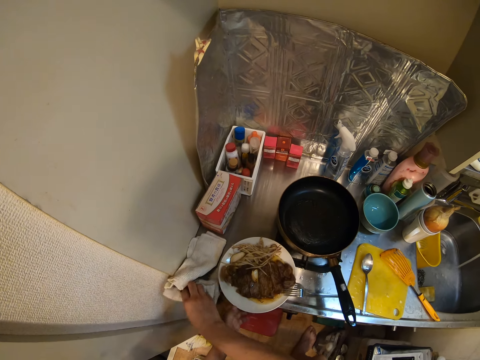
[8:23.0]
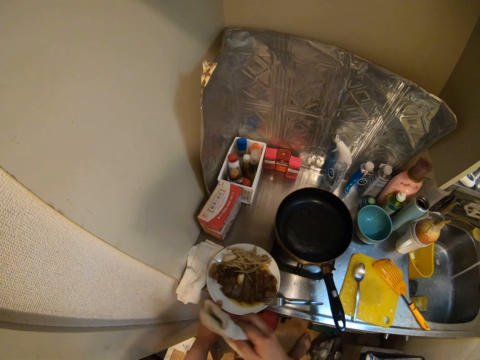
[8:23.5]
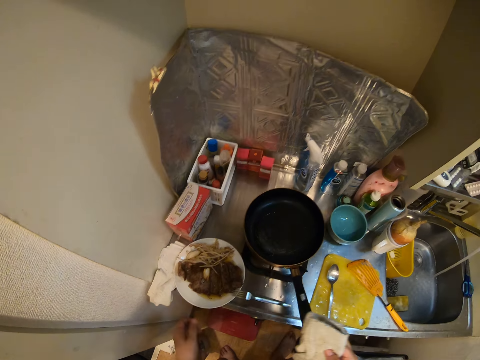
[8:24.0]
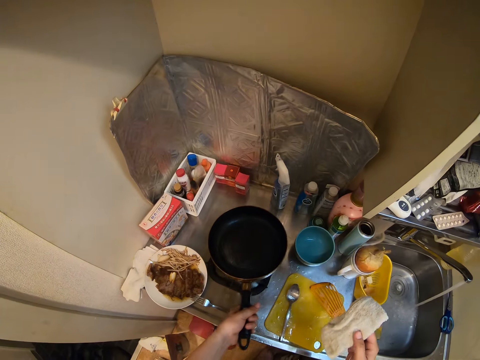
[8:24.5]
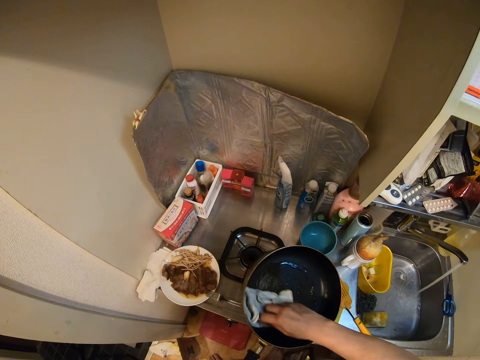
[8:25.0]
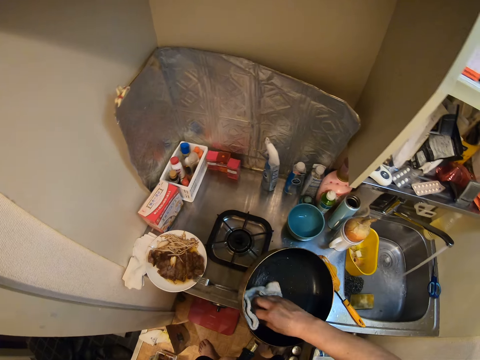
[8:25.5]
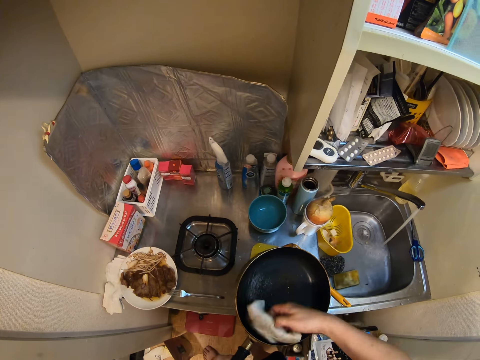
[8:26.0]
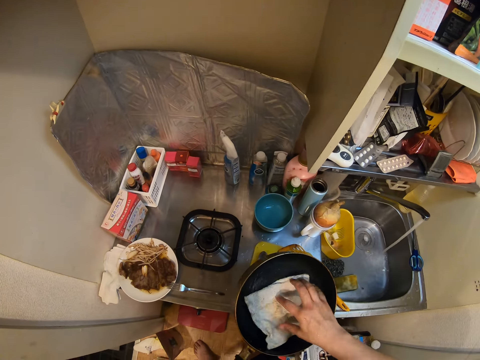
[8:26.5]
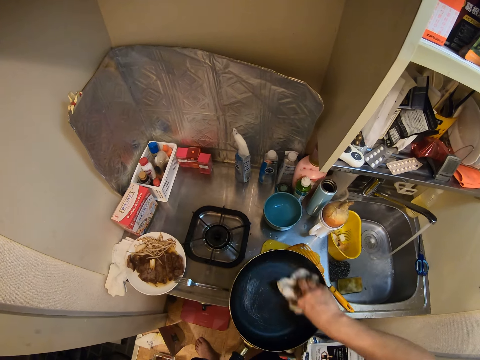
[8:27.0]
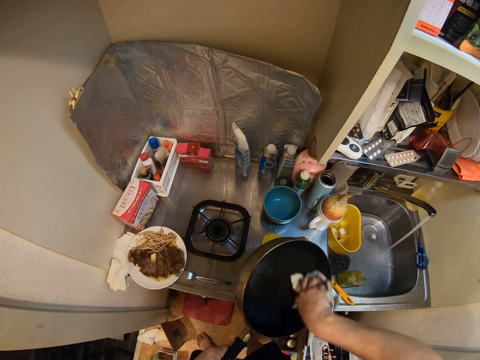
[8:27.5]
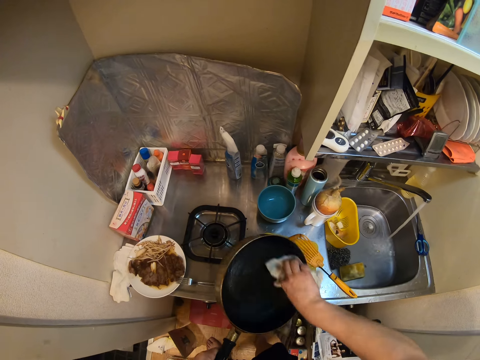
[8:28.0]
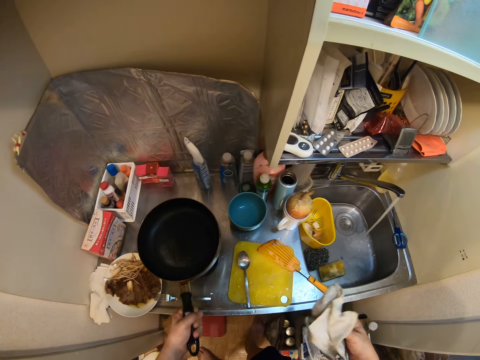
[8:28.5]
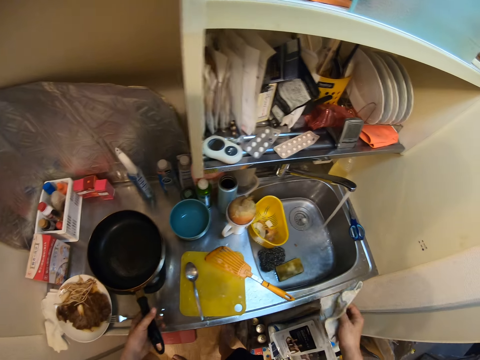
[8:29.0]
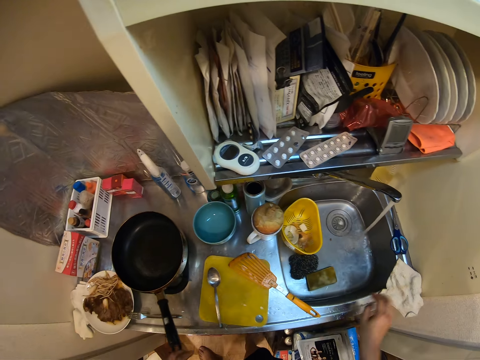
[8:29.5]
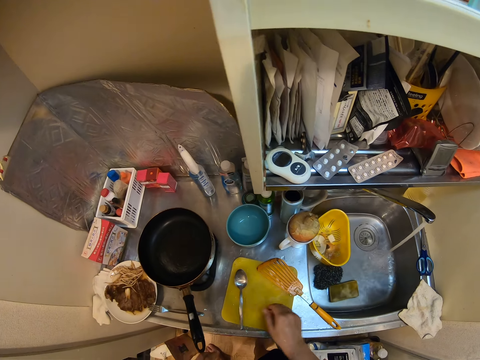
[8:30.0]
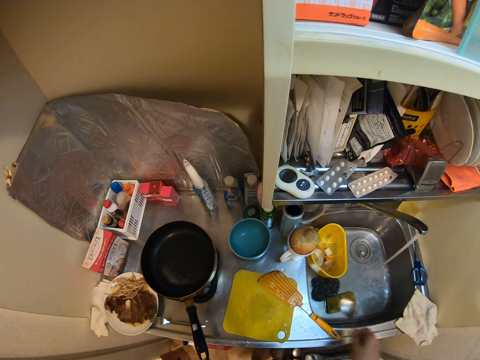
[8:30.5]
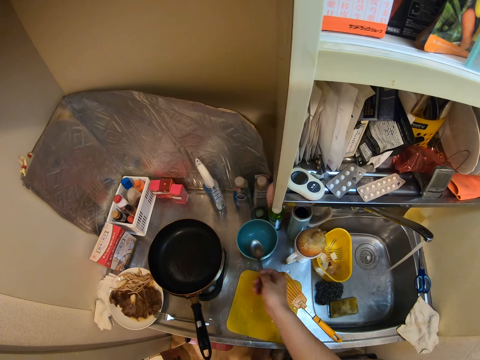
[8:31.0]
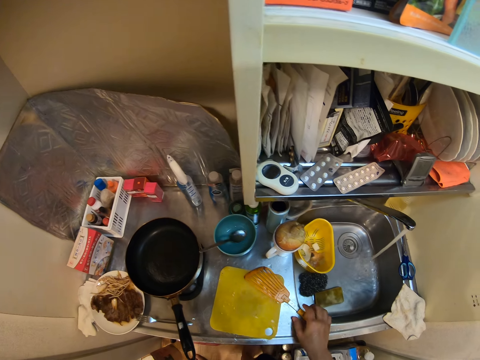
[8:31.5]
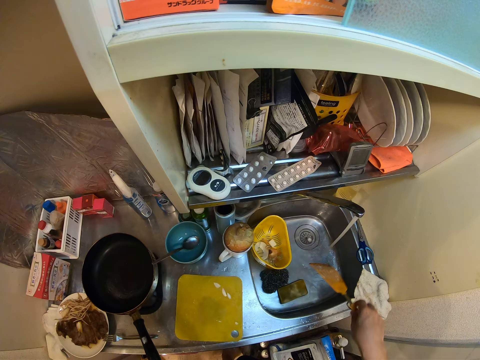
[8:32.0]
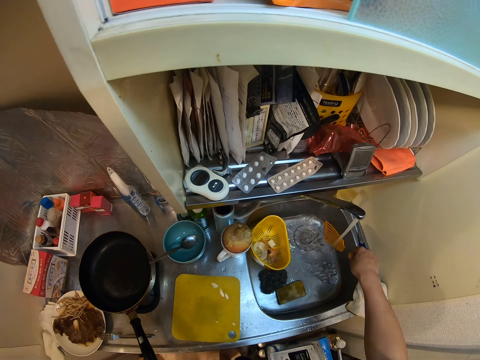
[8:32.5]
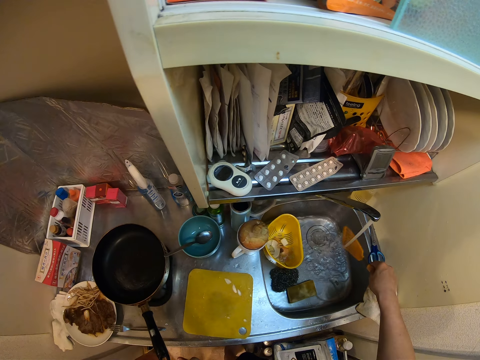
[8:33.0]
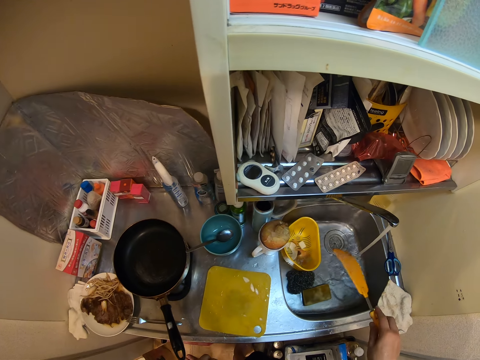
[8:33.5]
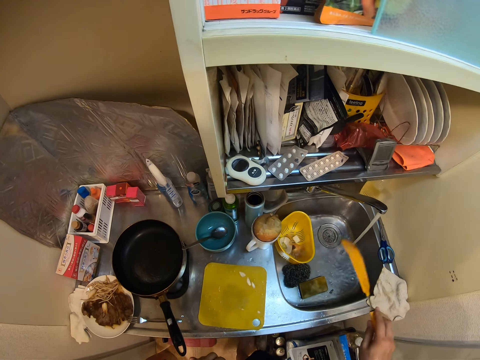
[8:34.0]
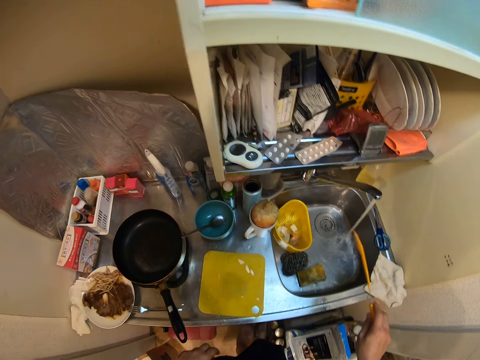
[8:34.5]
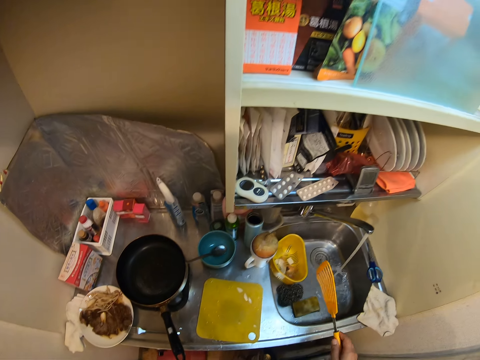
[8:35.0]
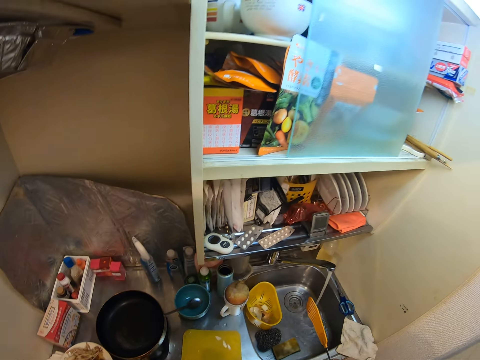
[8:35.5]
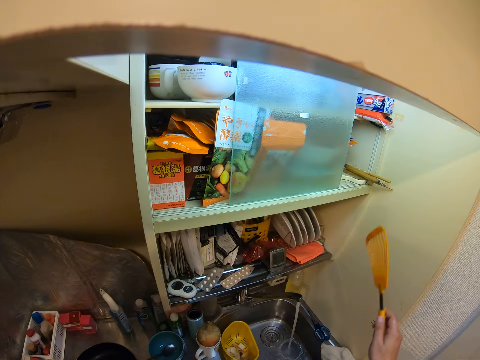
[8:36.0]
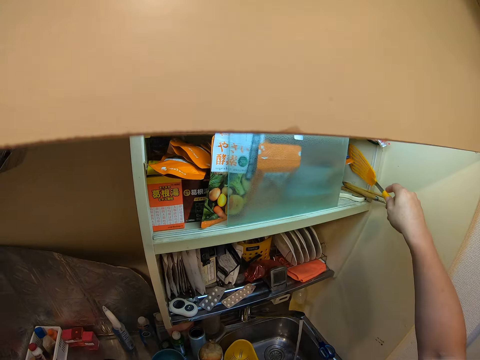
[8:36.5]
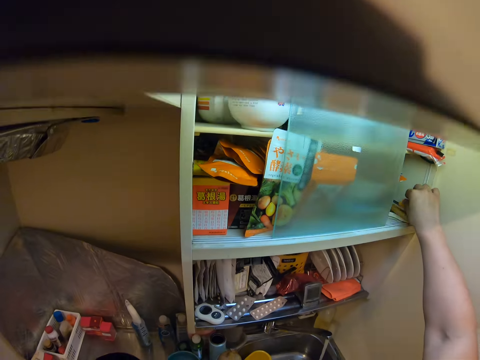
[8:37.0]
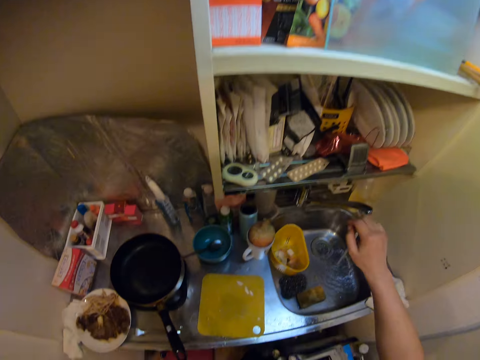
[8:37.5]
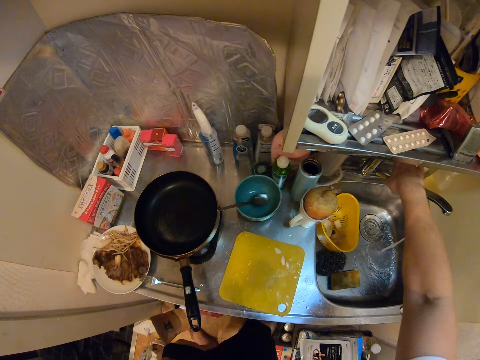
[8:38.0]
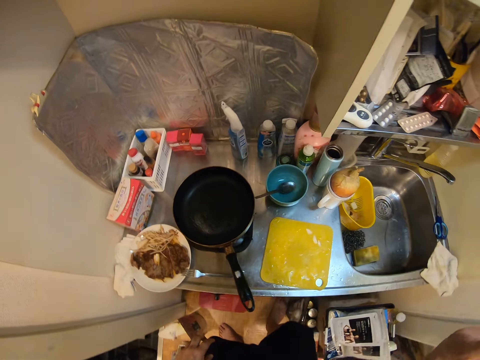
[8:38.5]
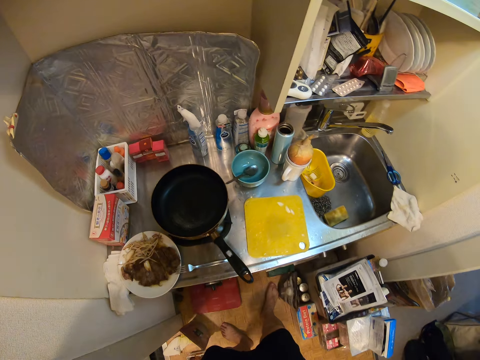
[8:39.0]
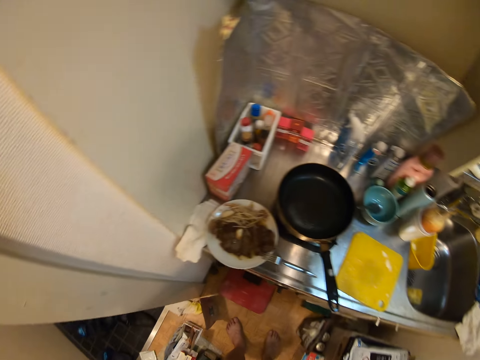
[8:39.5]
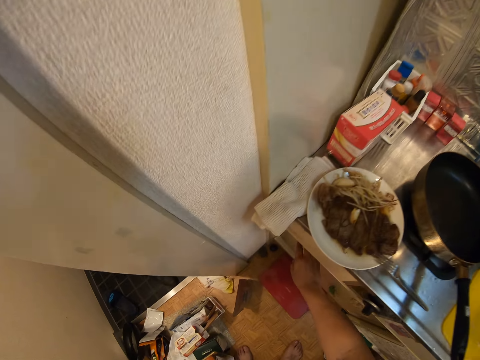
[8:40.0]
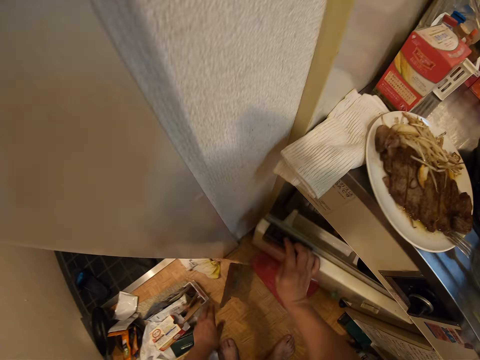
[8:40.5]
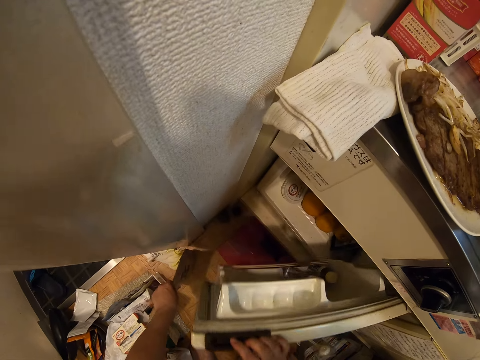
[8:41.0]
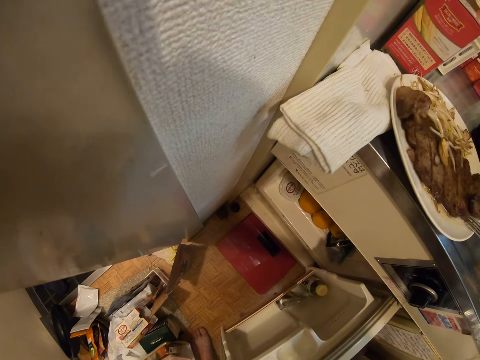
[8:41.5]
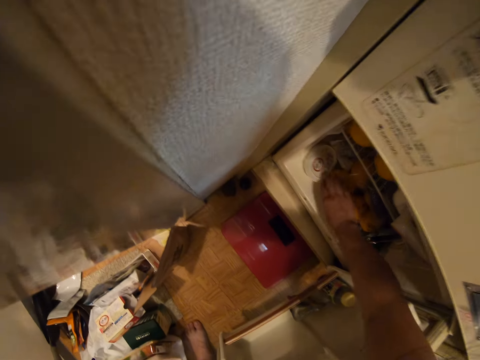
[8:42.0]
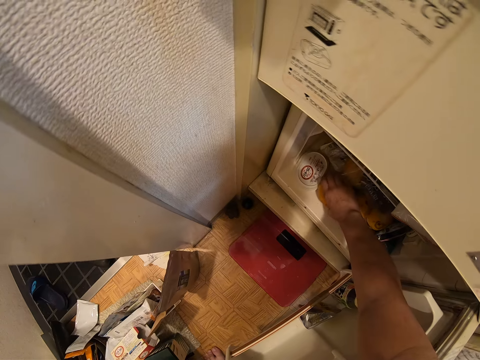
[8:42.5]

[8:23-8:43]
The camera wearer moves the plate with food along the surface of the kitchen countertop. They pick the pan from the cooker. They pick the towel. They wipe the inner part of the pan with the towel. They place the pan on the cooker. They put the towel on the edge of the kitchen sink. They pick the spoon from the cutting board. They put the spoon in the bowl. They pick the spatula from the cutting board. They rinse the spatula. They shake the spatula. They put the spatula in the shelf. They turn off the faucet. They open a fridge door. They move a package out of the way of the fridge door. They pick an orange from the fridge.

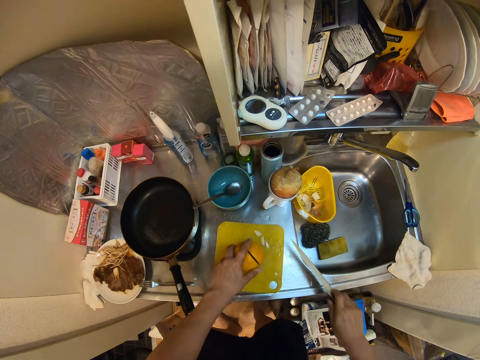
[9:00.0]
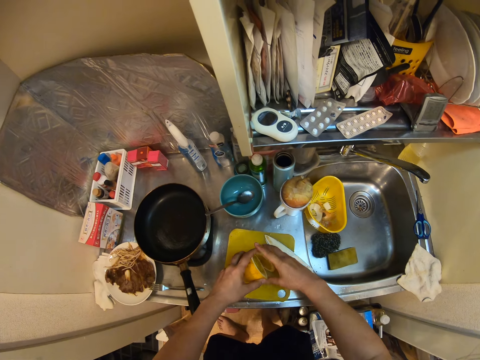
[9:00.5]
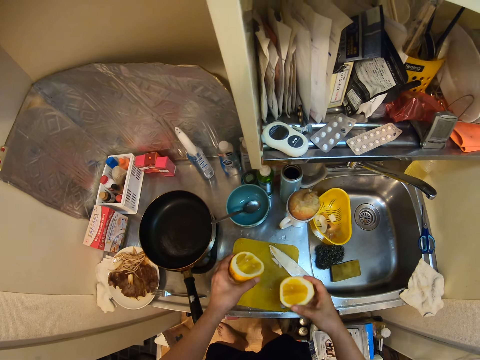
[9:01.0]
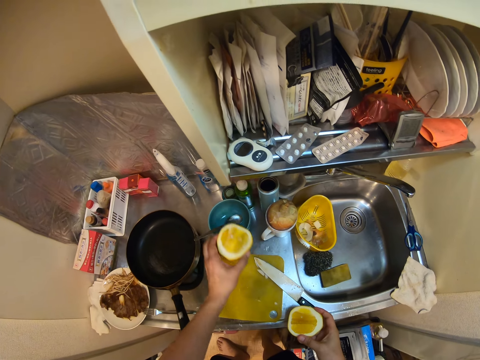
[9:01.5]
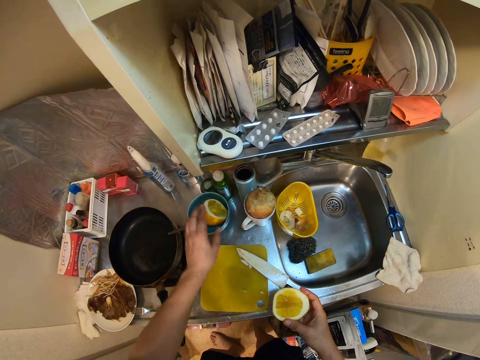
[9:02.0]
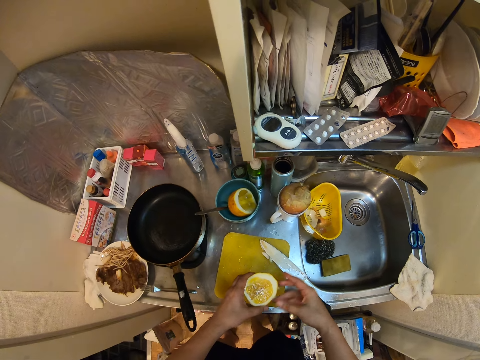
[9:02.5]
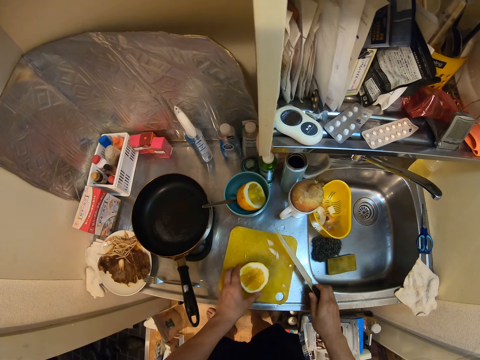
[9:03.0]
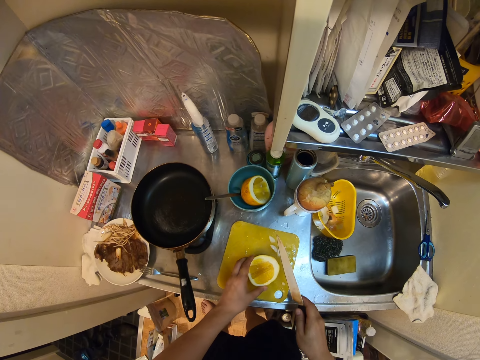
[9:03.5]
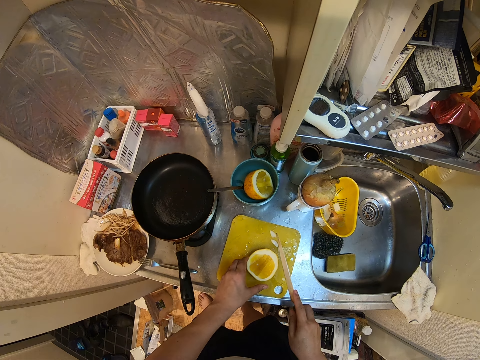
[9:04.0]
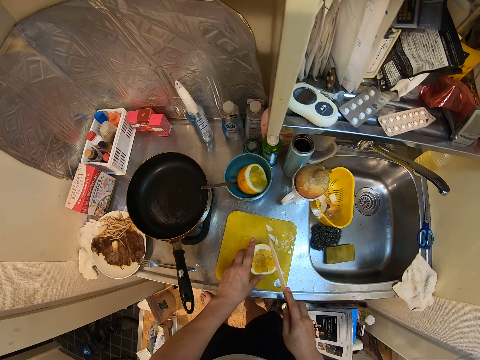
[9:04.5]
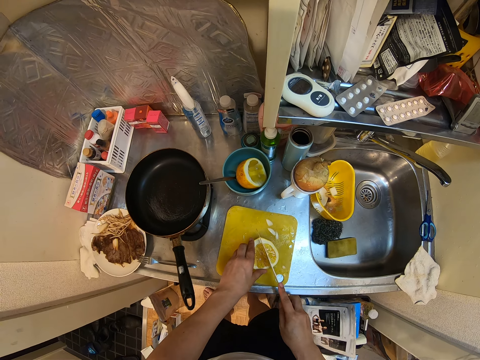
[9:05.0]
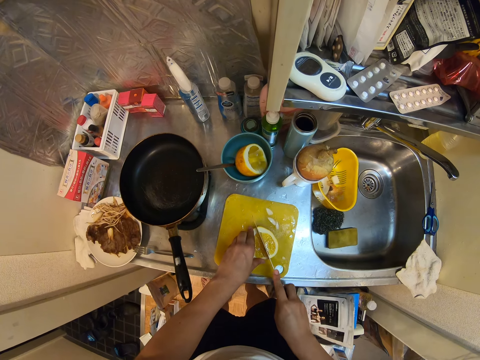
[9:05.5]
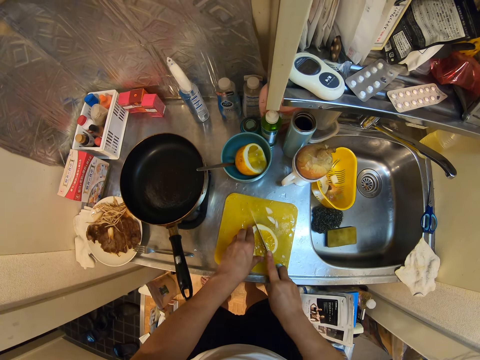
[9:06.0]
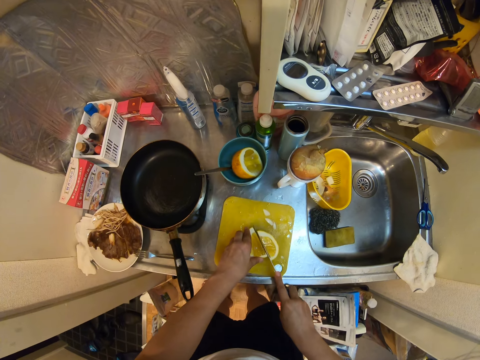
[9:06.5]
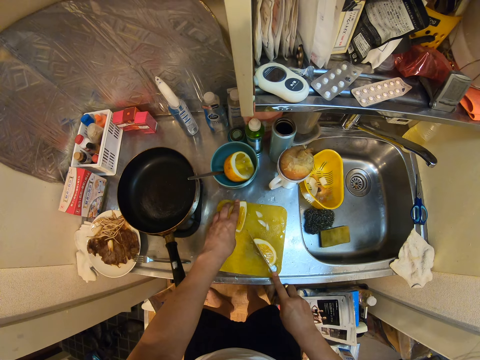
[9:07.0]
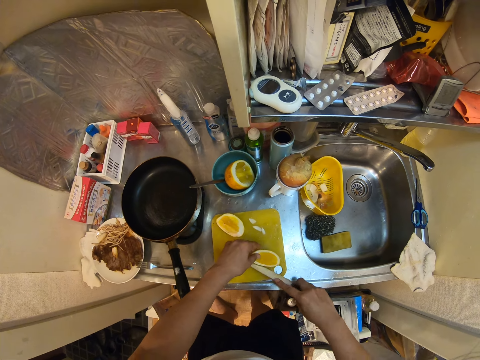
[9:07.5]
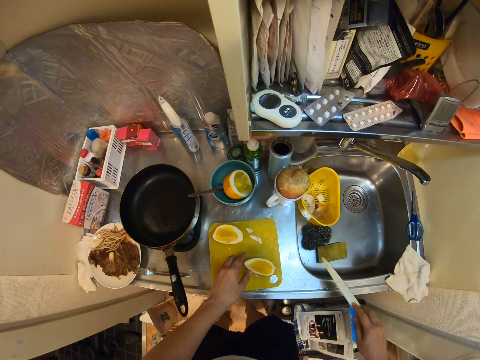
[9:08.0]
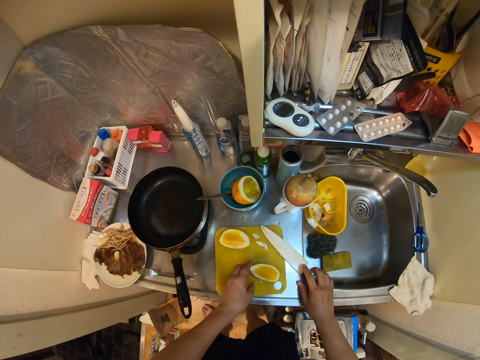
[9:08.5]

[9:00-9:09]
The camera wearer drops the knife on the cutting board. They put one half of the orange in the bowl on the kitchen countertop. They place the other half of the orange on the cutting board. They pick the knife from the cutting board again. They cut the orange with the knife again. They put the knife on the cutting board. They pick one of the two pieces of orange from the cutting board.
